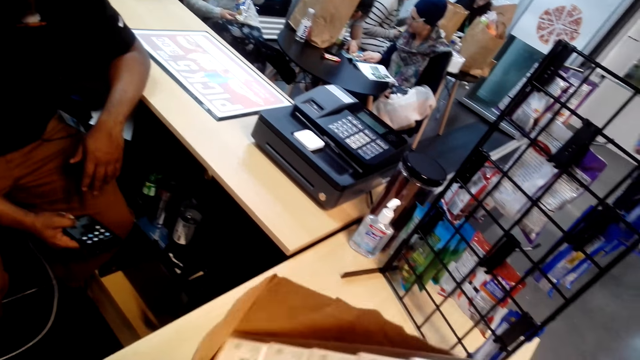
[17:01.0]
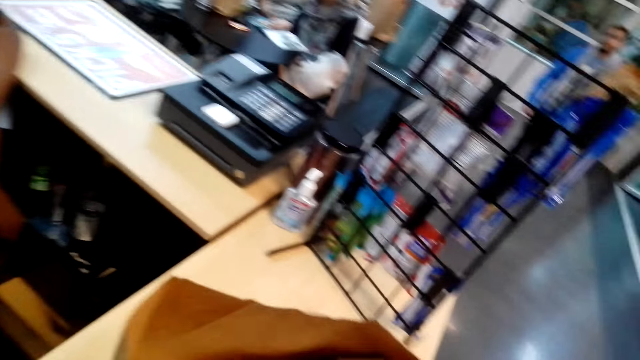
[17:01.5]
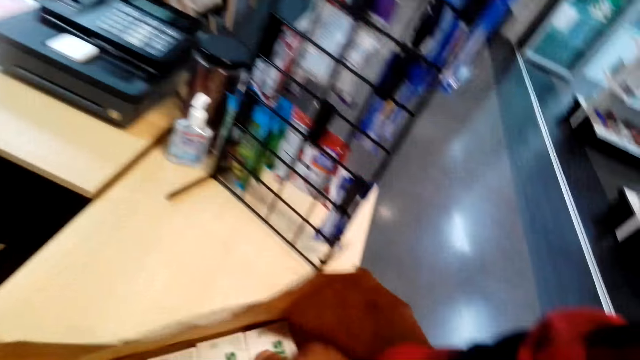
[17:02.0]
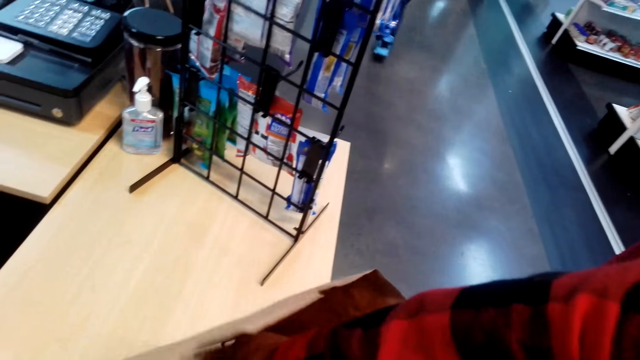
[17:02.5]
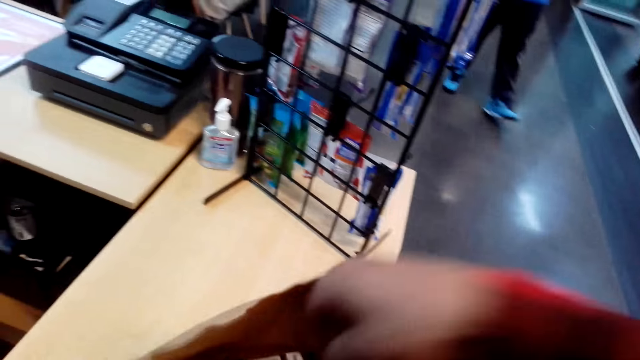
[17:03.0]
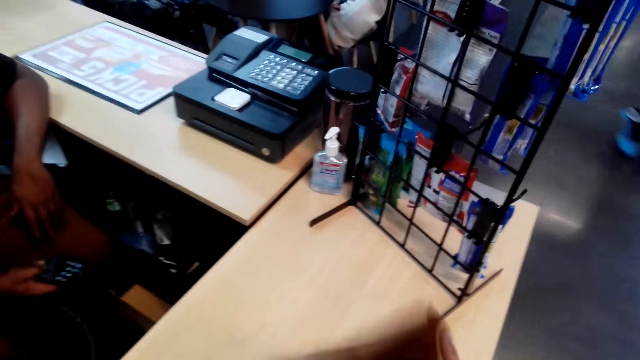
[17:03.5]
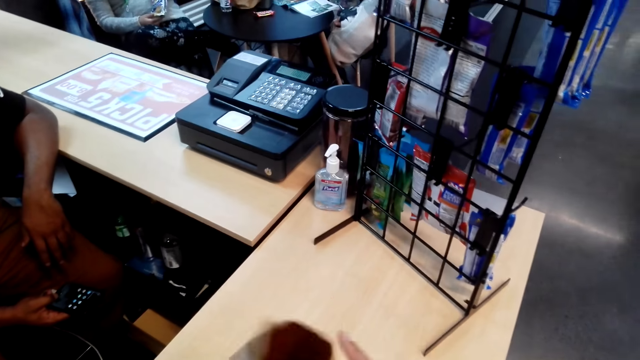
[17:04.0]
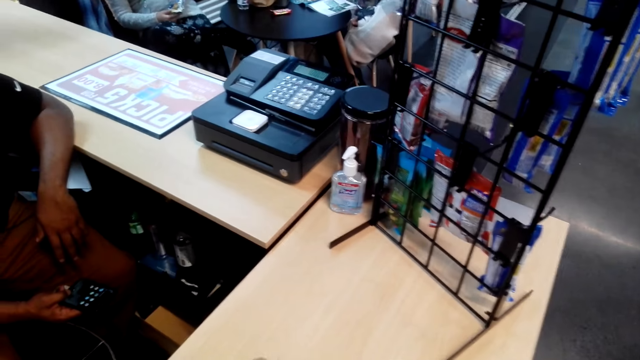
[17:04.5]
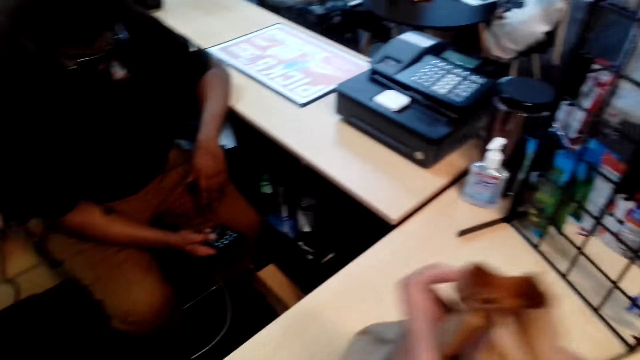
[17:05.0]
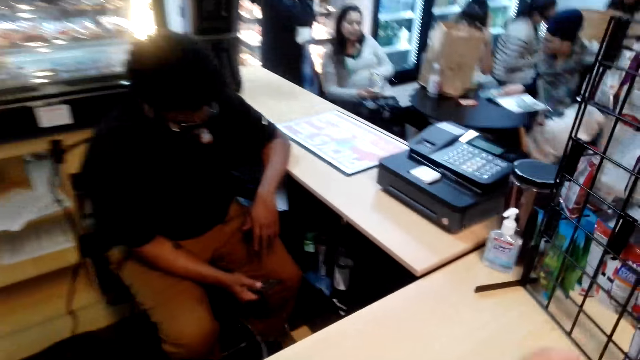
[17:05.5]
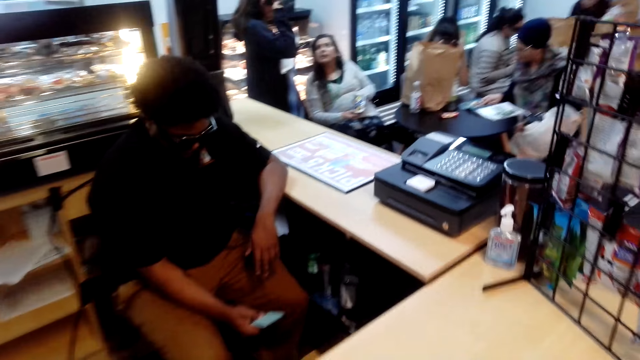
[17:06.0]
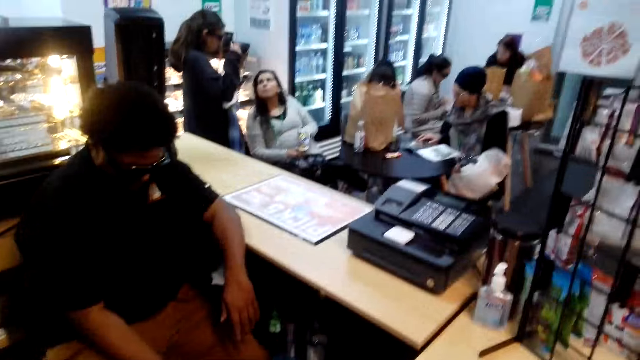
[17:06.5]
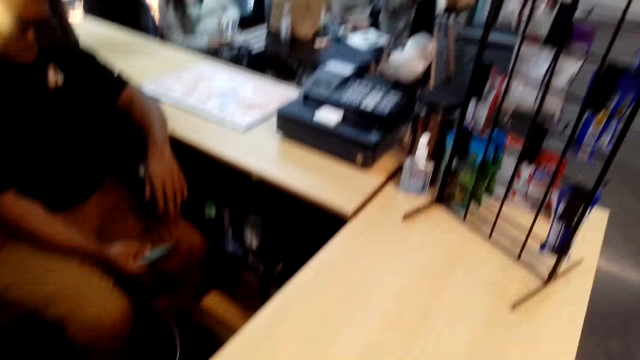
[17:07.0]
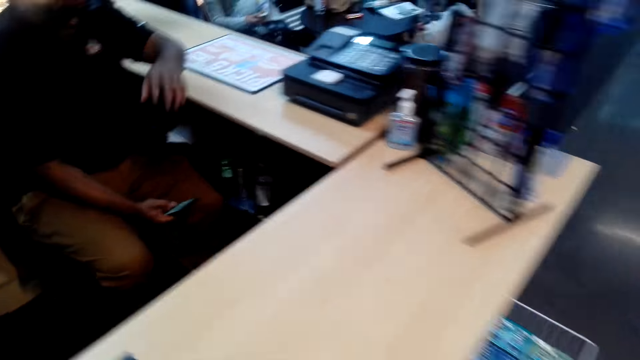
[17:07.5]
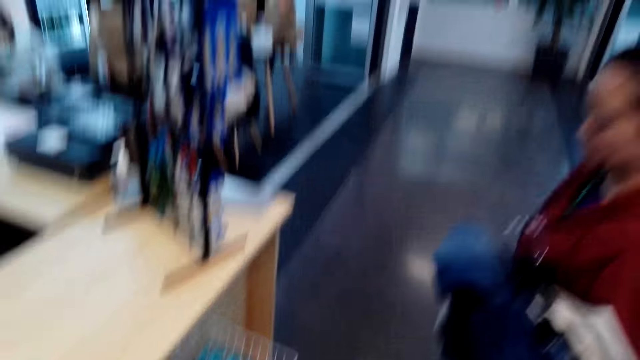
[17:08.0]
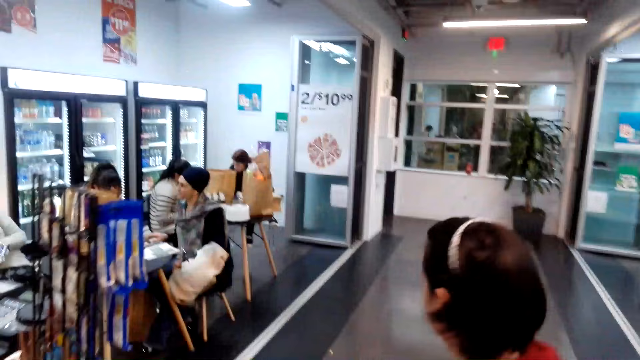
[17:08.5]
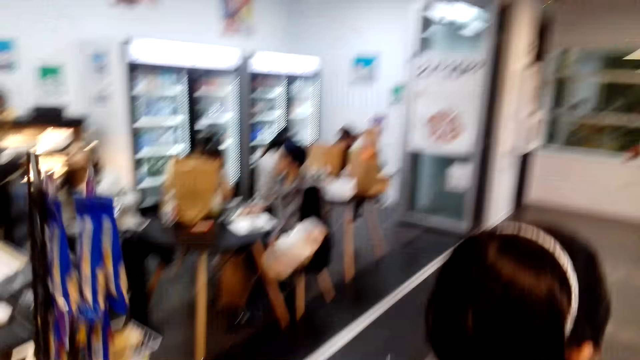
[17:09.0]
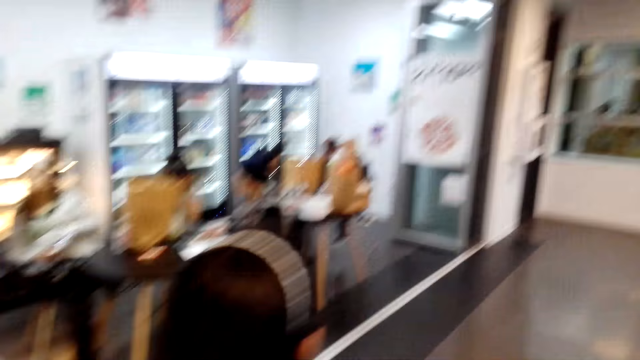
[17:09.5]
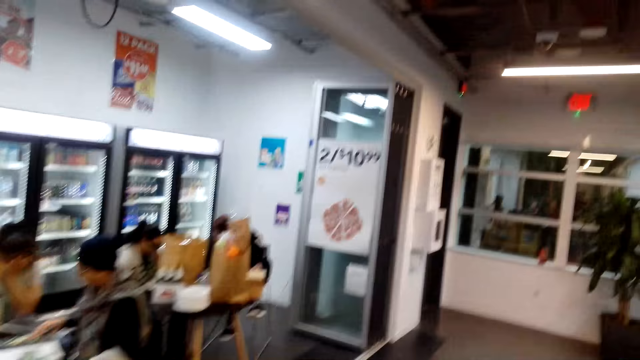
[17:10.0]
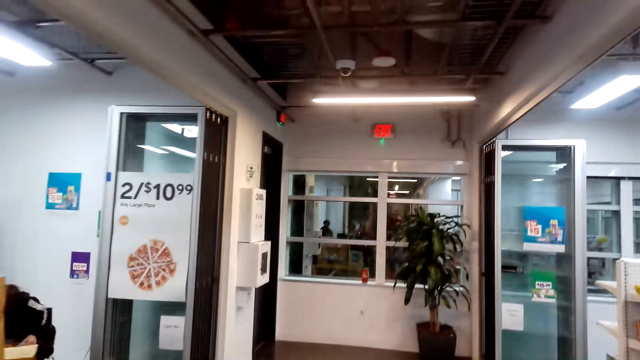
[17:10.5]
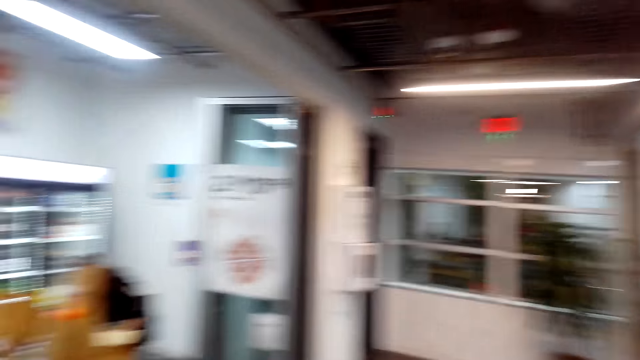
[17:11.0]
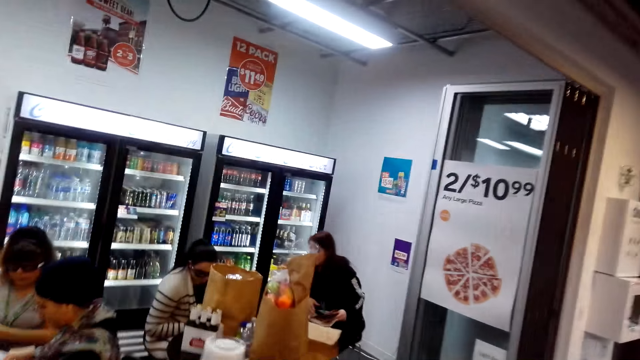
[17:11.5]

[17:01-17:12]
The camera wearer packs the goods in a carrier bag. They fold the packet. They walk around the shop.

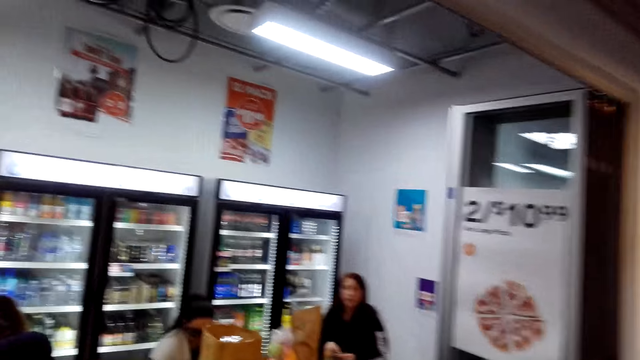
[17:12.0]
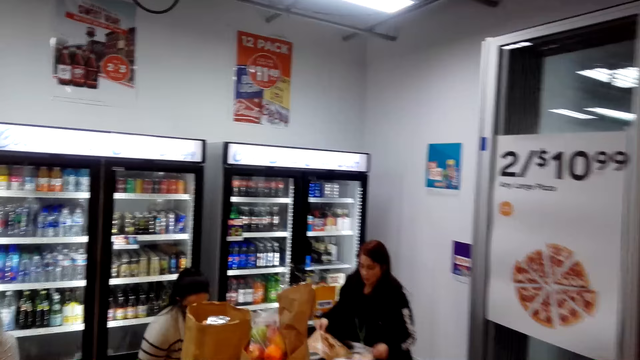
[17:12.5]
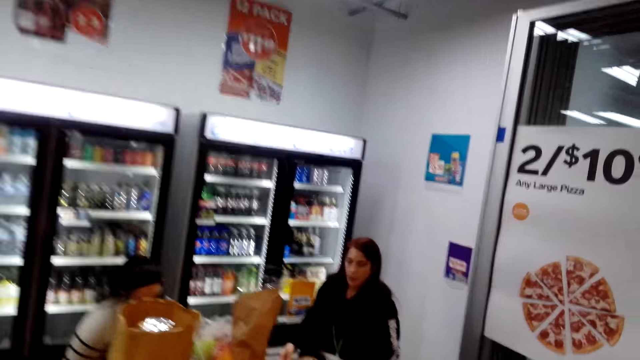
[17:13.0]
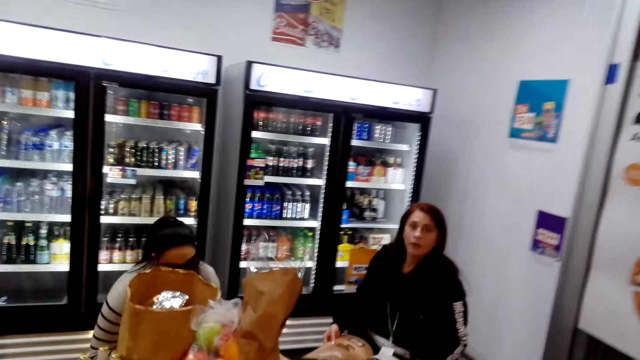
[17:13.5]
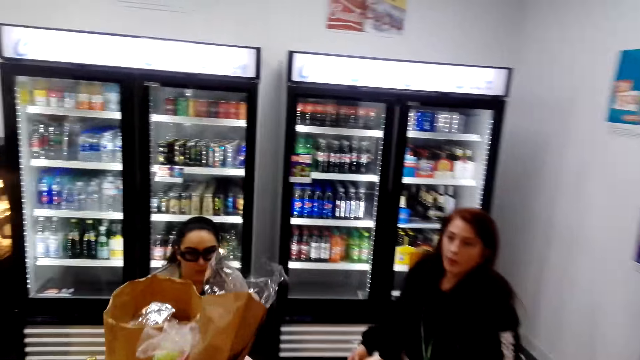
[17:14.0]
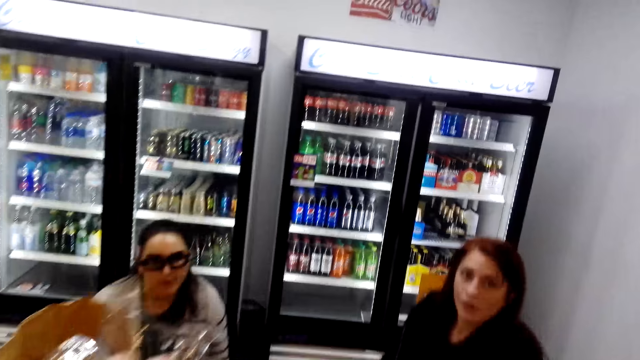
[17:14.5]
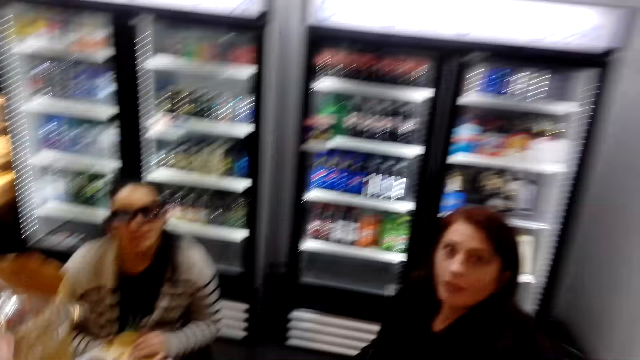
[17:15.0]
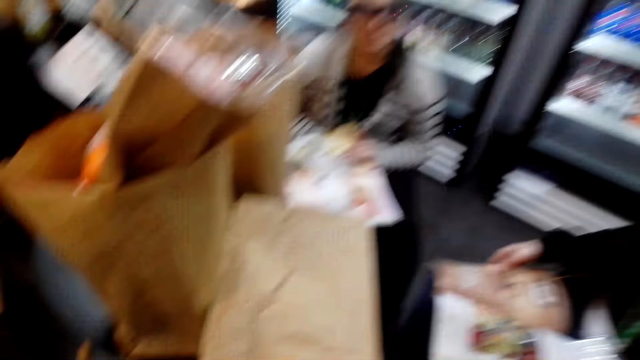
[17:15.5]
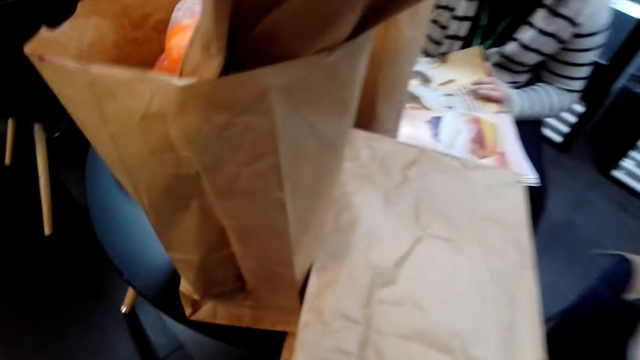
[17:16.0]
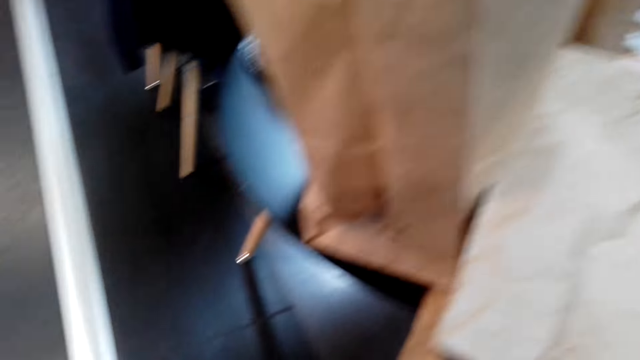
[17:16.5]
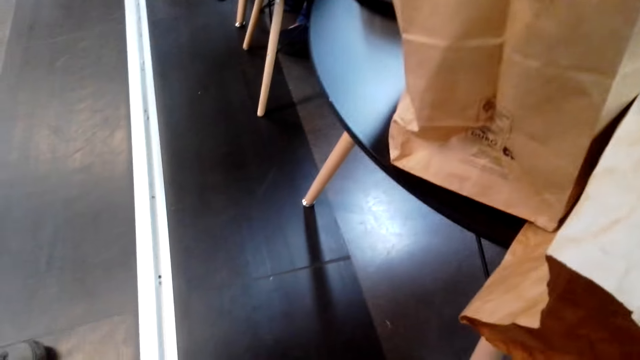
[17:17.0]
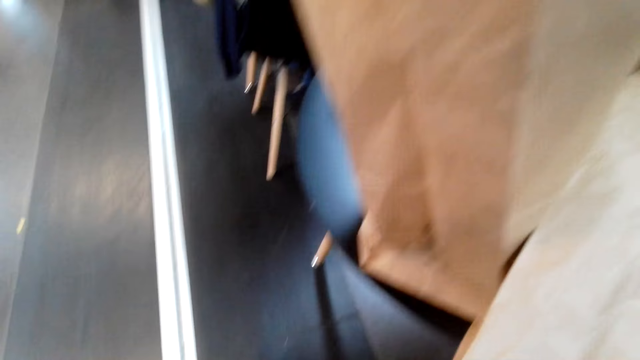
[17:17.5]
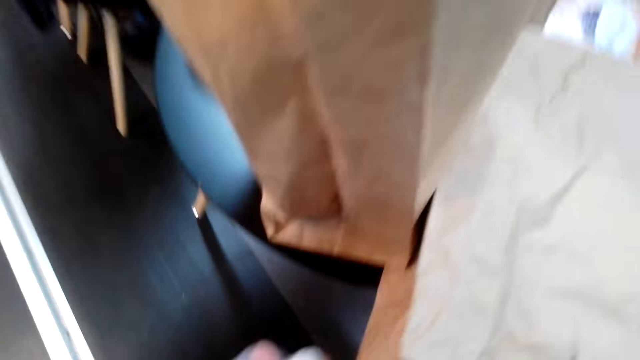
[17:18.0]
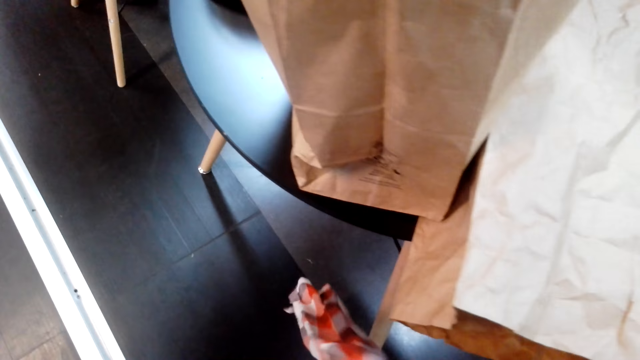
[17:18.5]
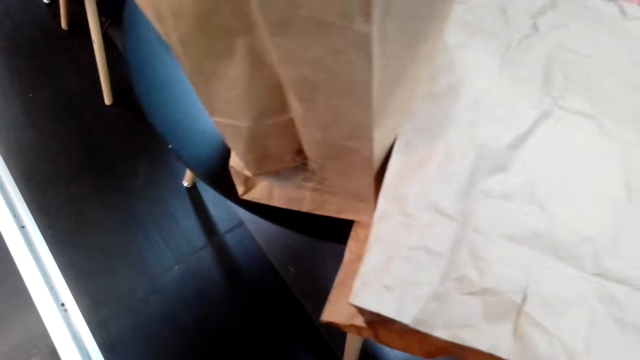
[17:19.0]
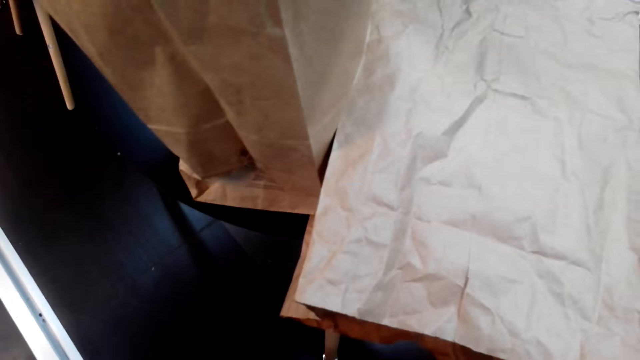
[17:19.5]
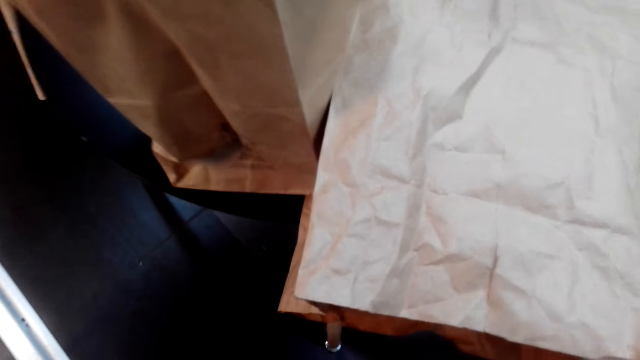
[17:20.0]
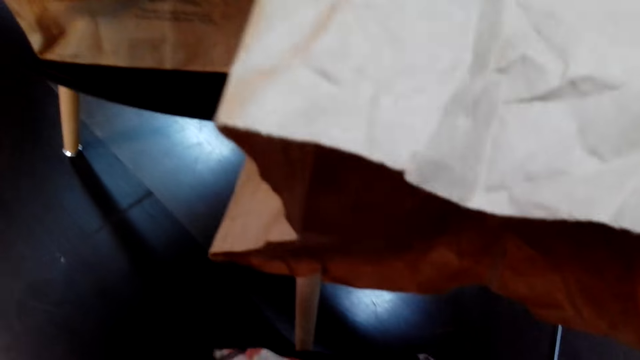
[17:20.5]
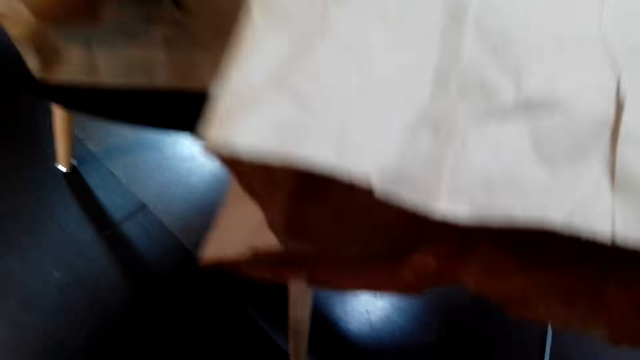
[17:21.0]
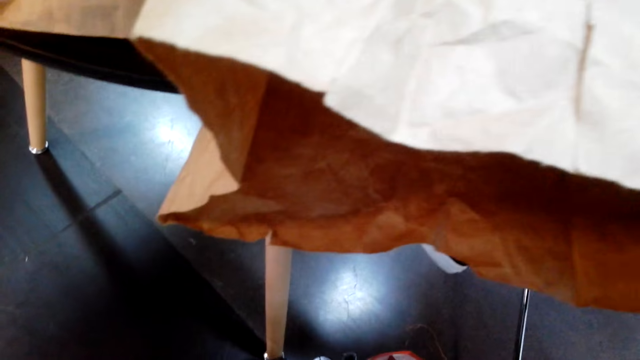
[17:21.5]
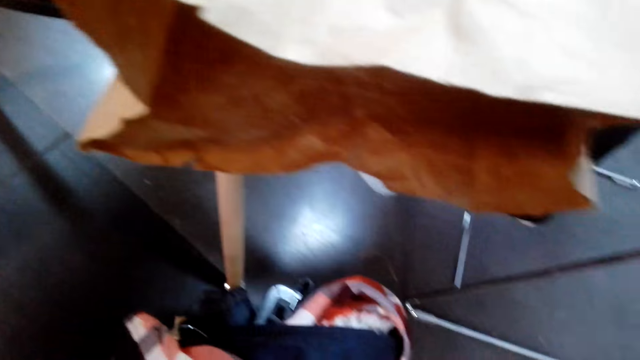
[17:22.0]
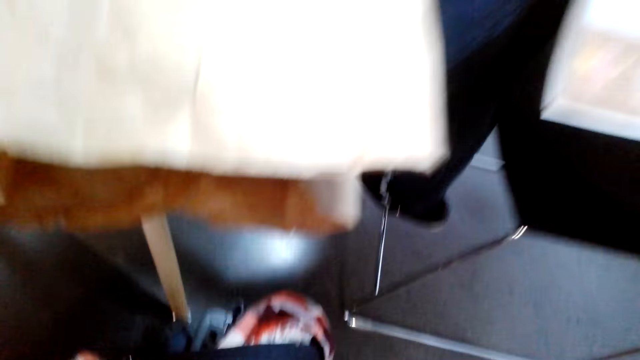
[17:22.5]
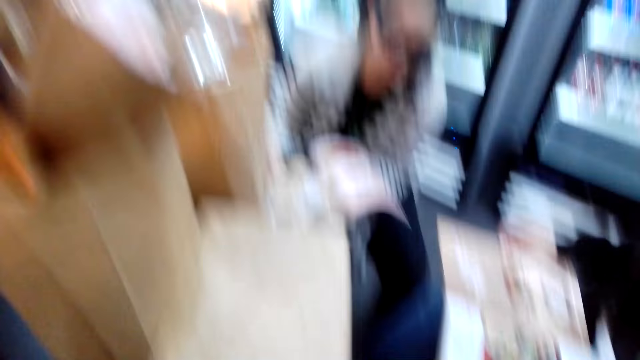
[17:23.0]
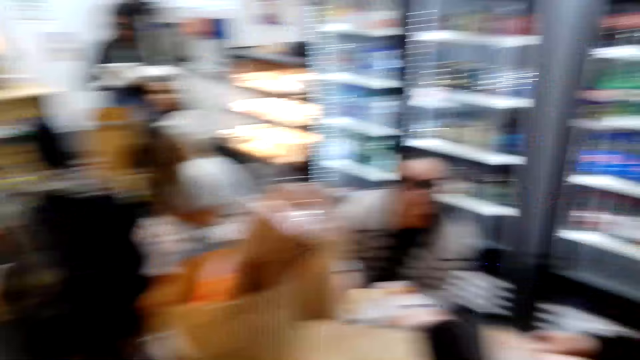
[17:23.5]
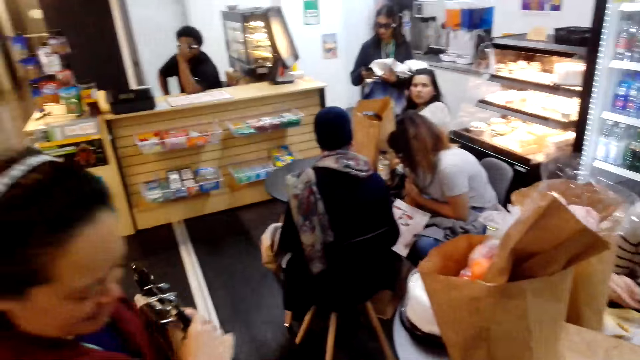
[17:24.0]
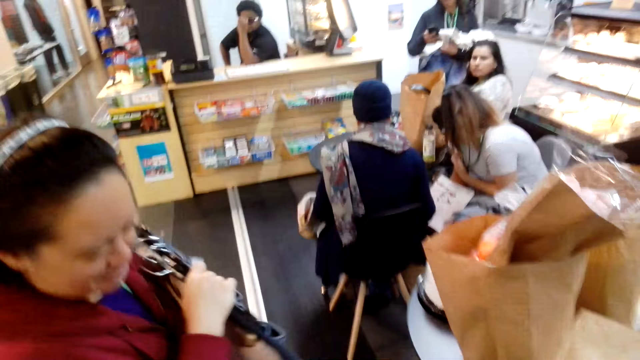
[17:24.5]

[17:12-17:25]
The camera wearer talks to someone. They stare around the shop.
